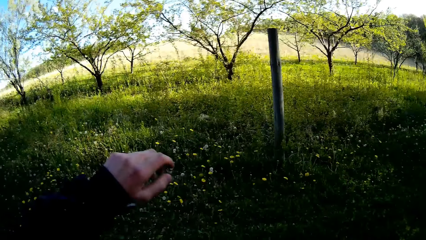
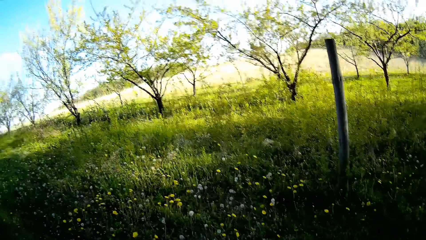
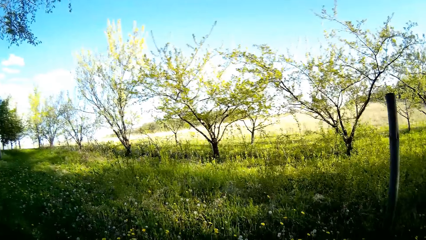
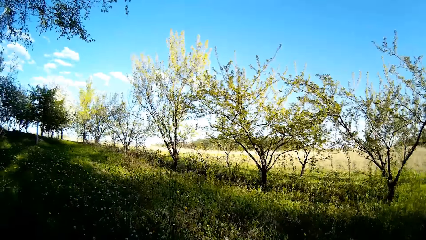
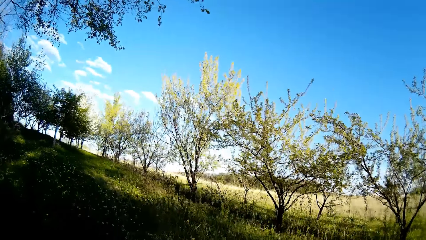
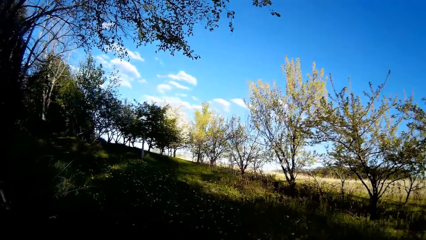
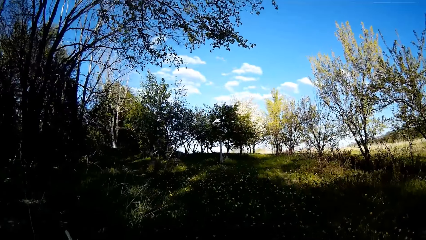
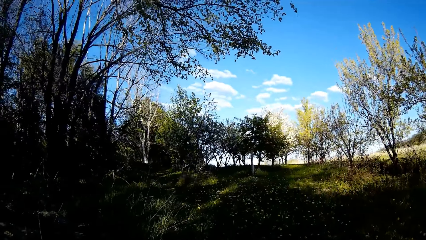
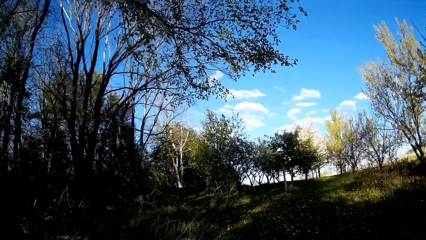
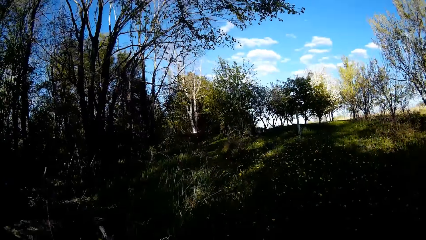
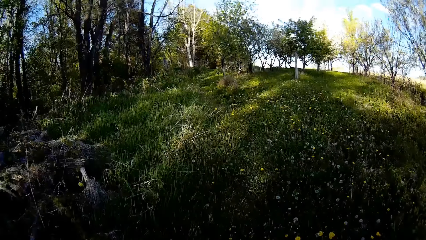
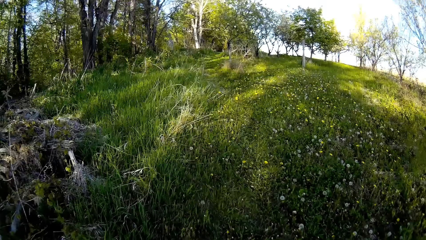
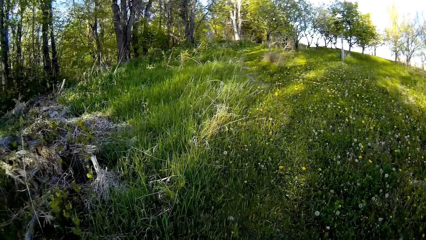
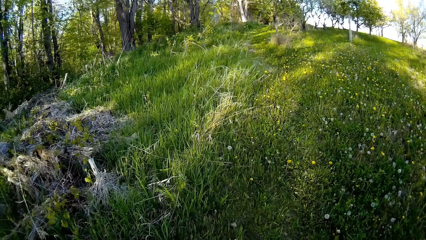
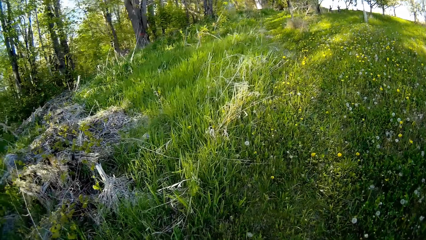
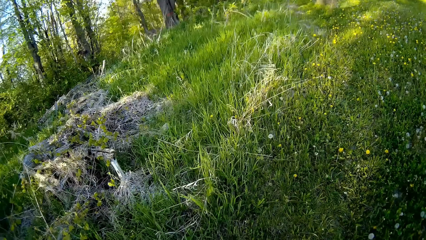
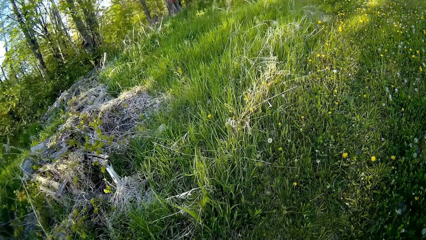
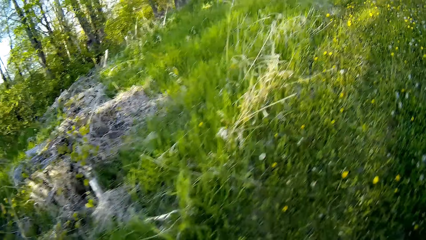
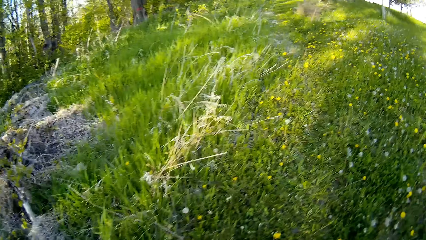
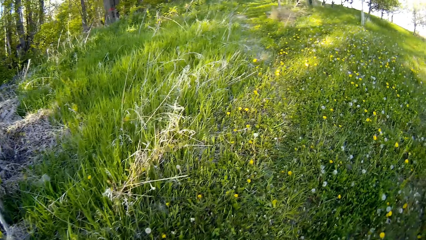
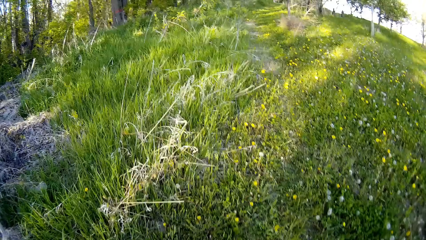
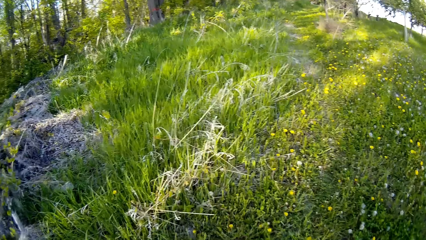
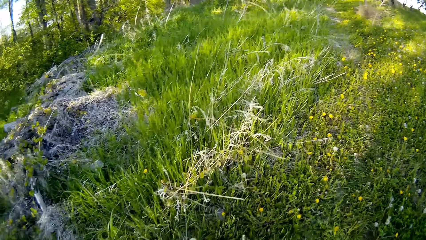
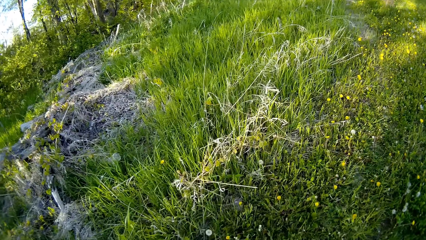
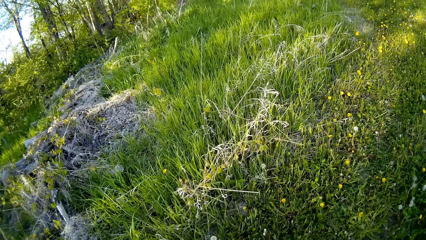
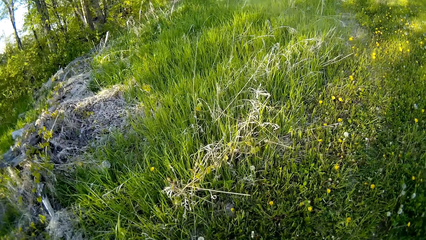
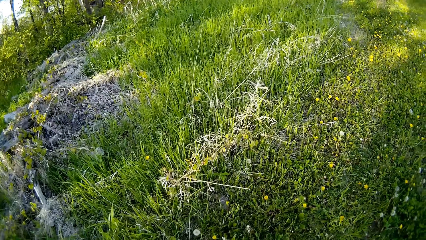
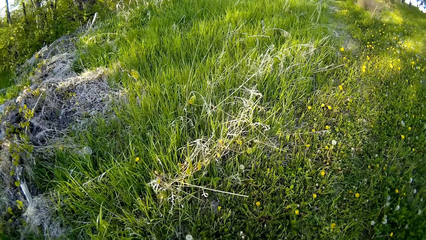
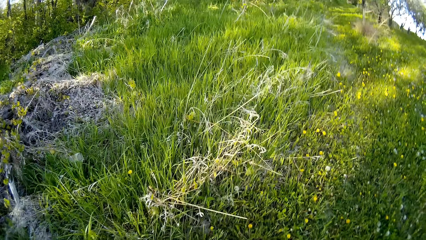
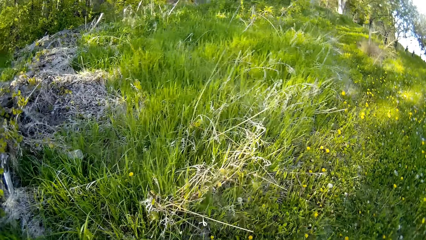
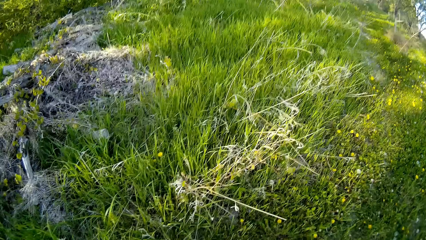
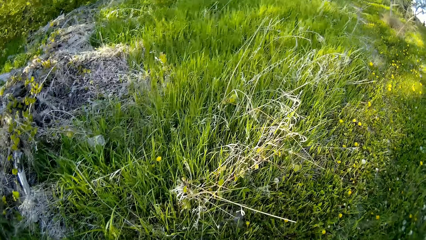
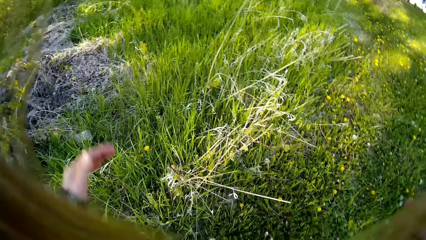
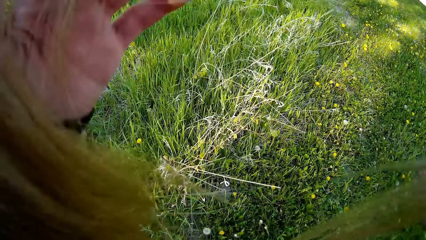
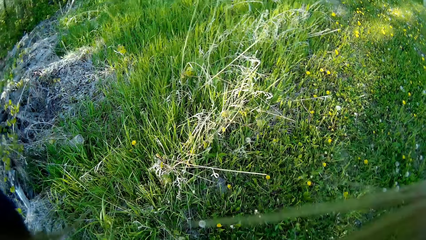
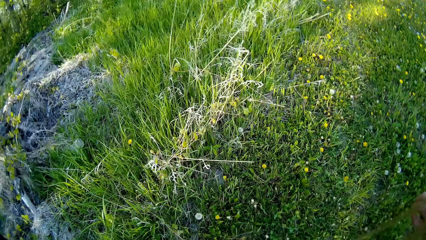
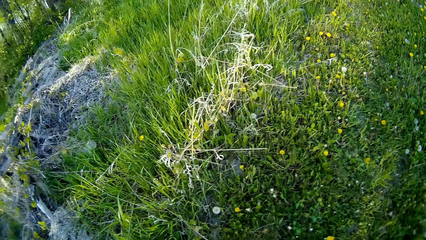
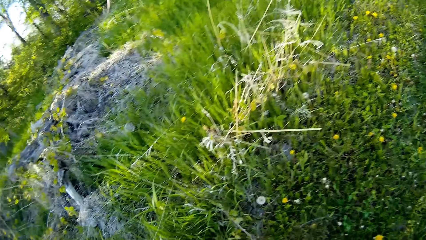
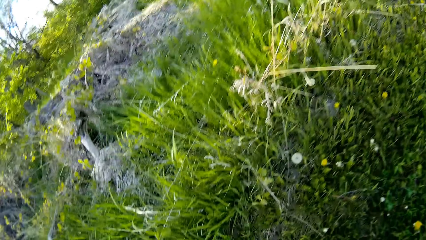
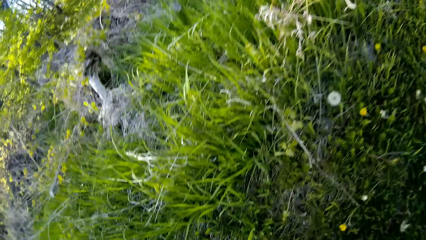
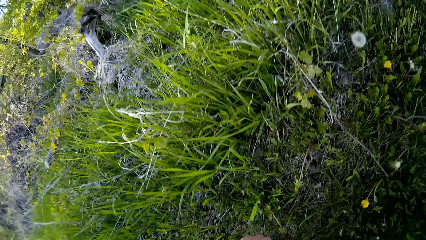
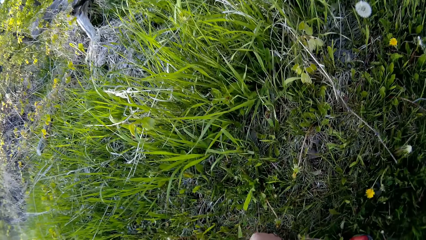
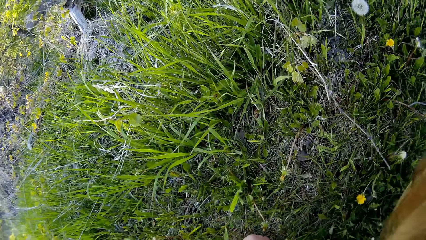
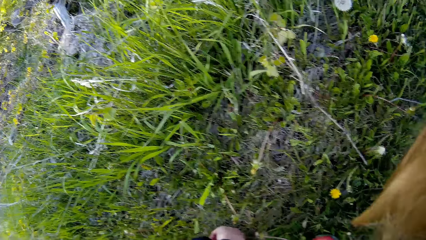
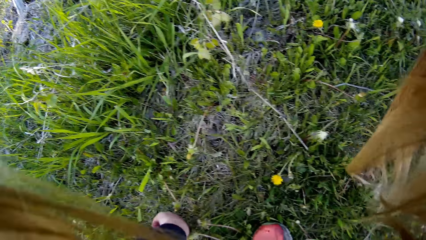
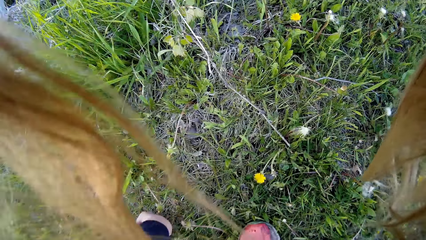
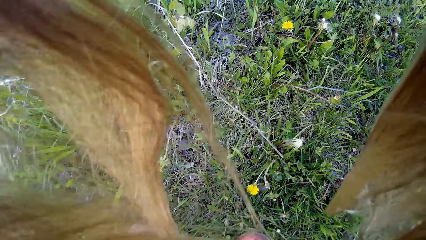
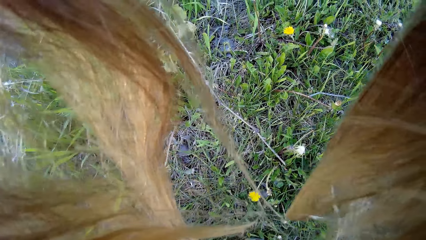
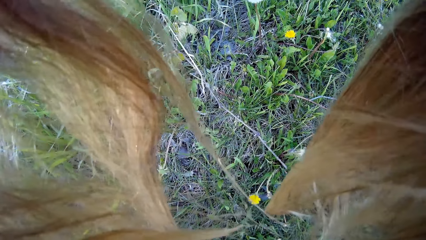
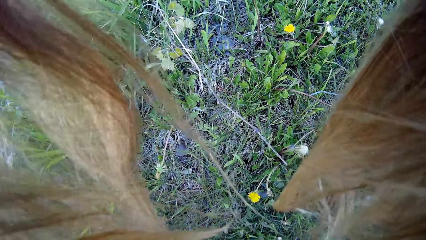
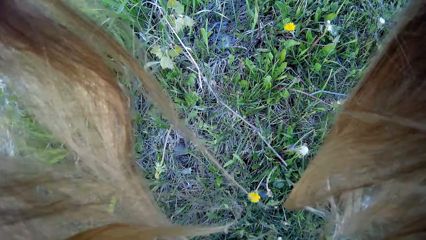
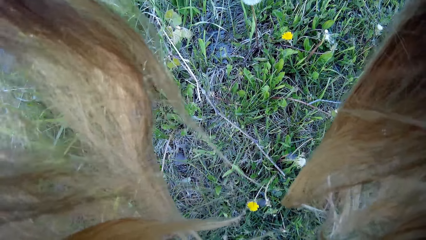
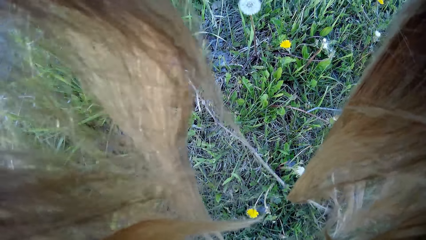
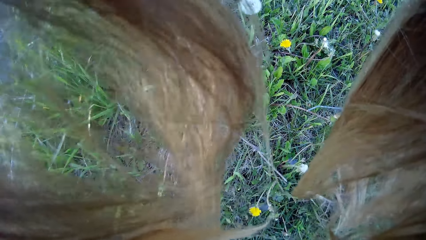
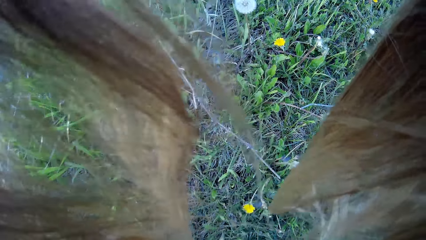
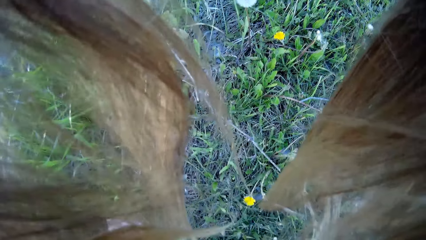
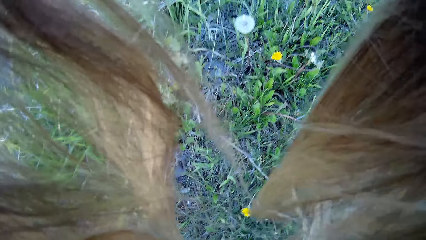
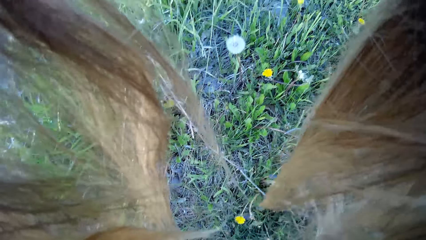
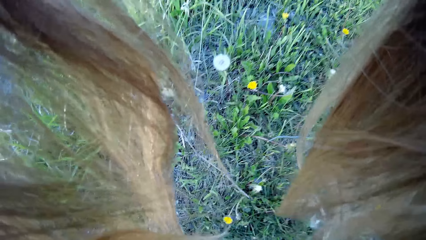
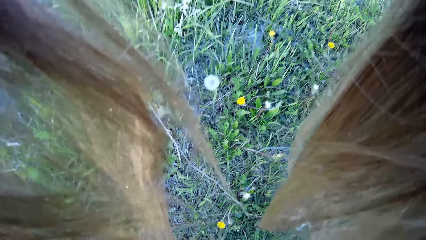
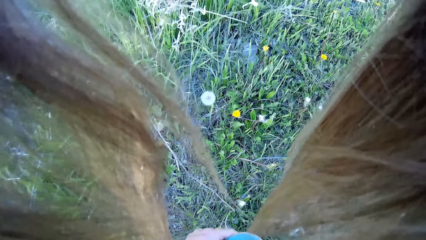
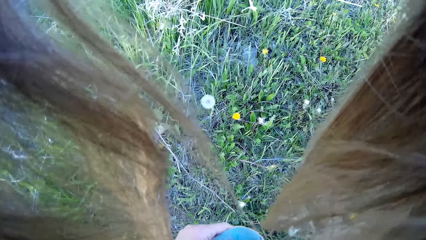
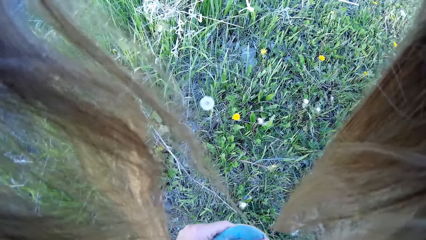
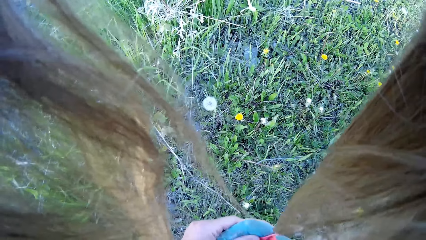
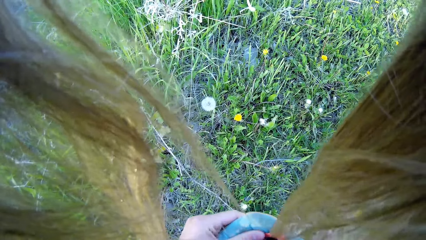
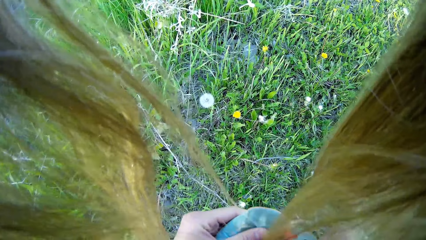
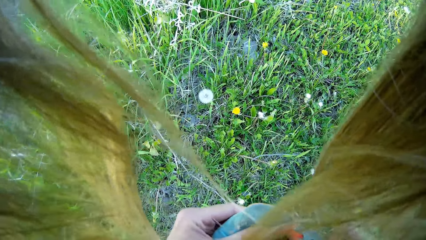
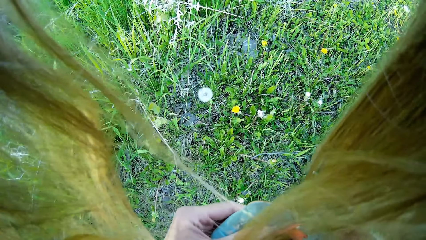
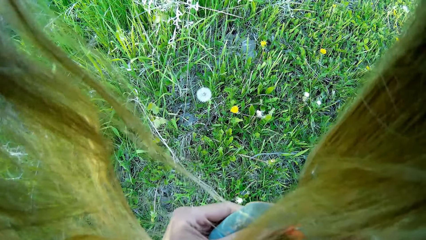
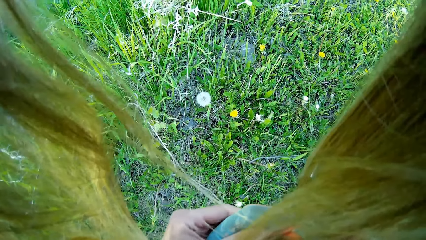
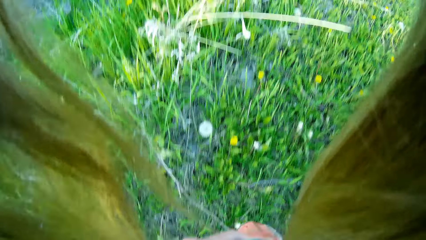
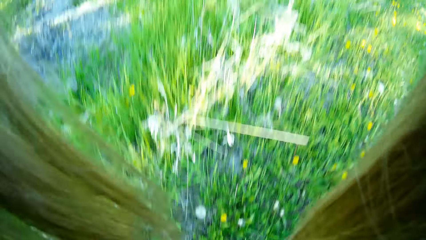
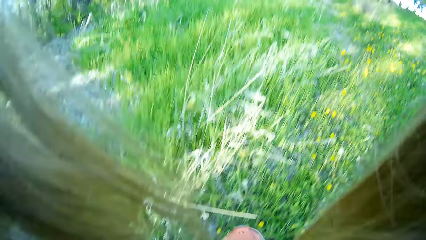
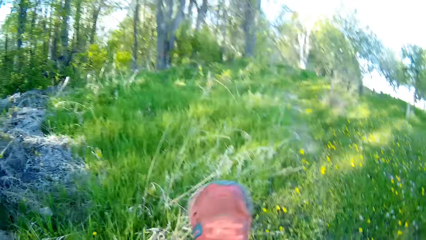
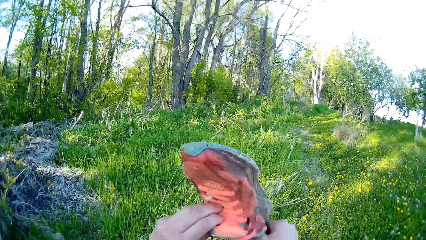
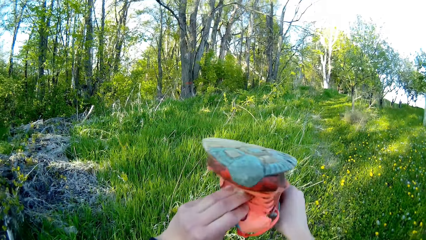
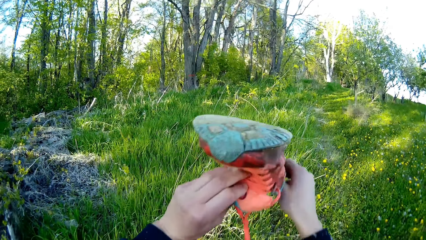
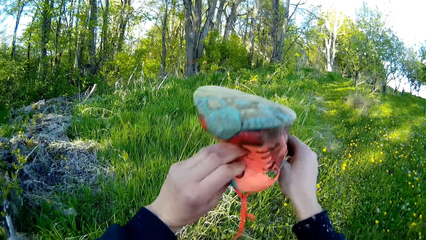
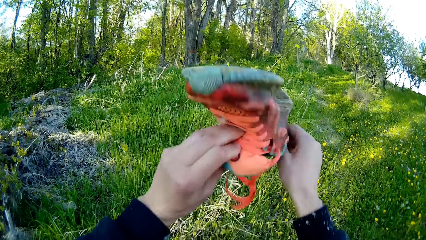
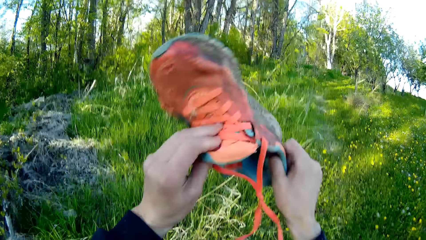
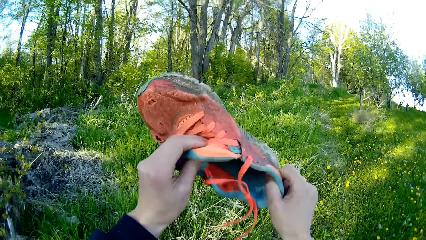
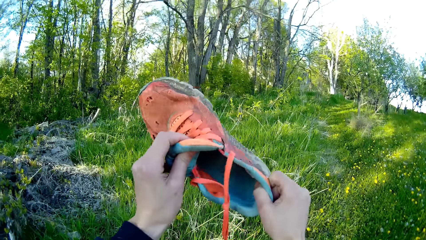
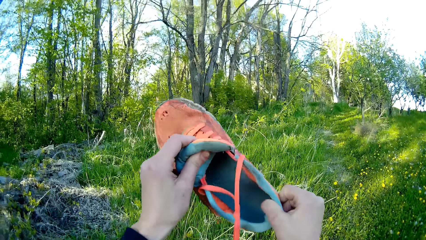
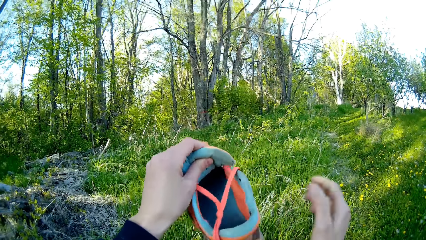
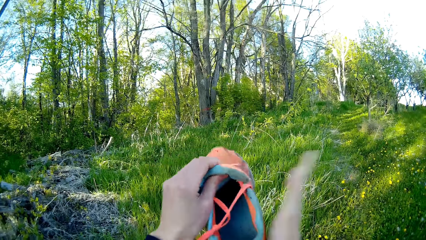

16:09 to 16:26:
The camera wearer pulls back her hair. She pulls a stick branch from her shoe. She looks at the ground. She removes her shoe. She shakes off her shoe upside down with both hands.
